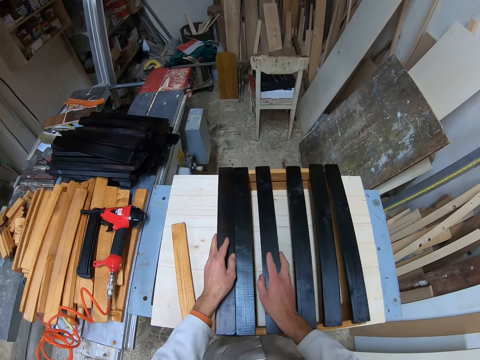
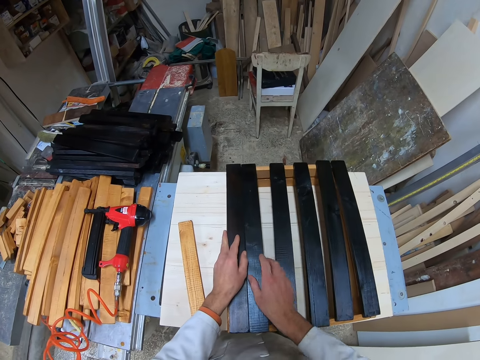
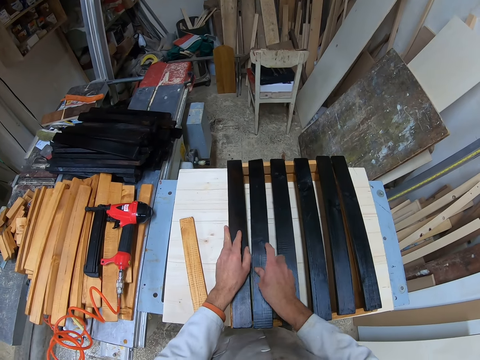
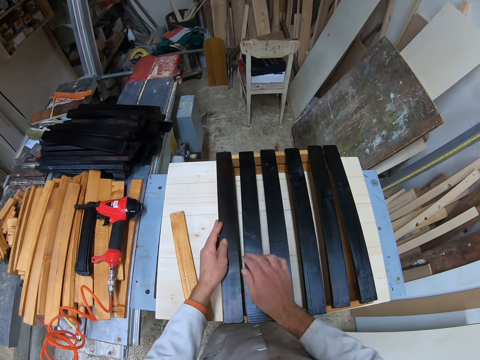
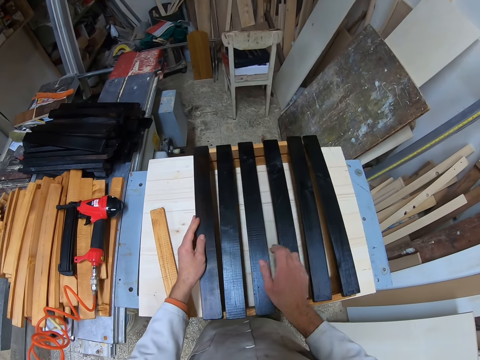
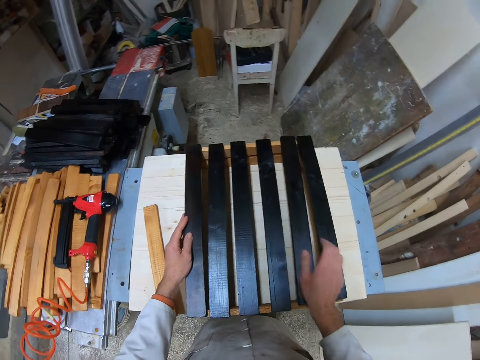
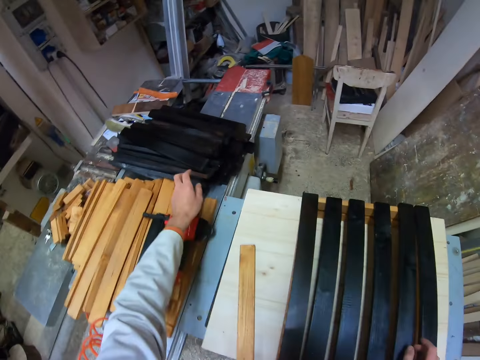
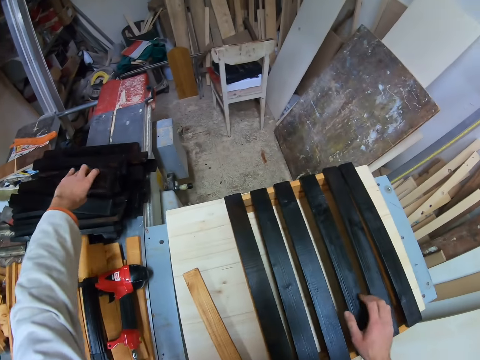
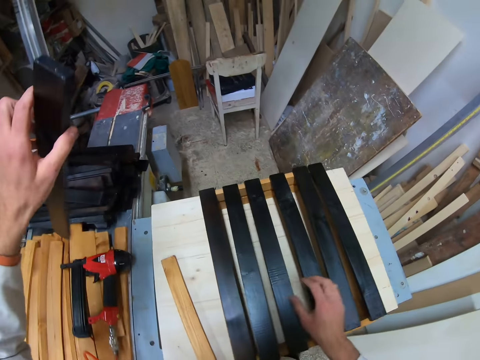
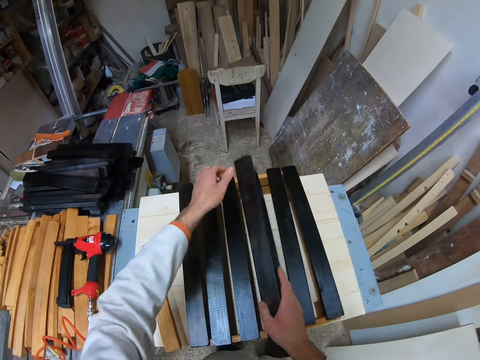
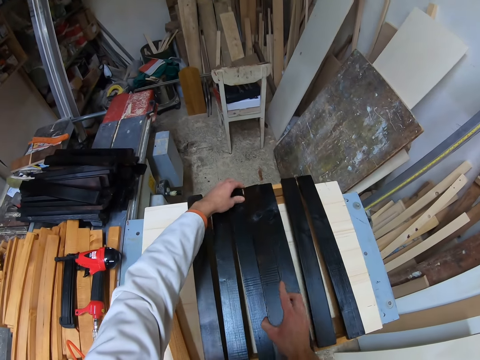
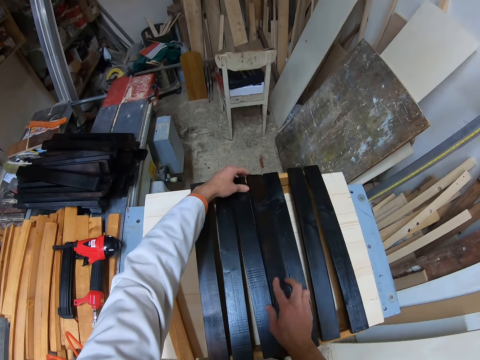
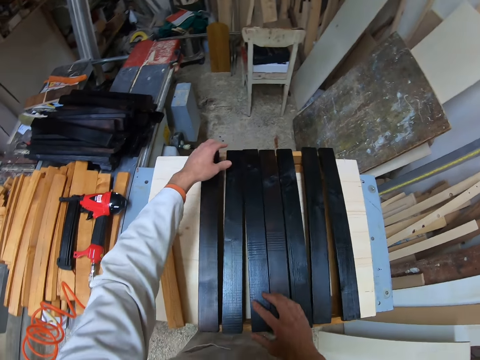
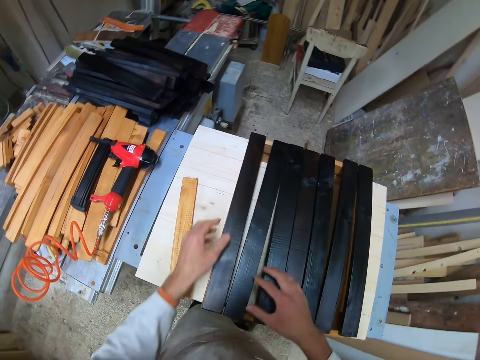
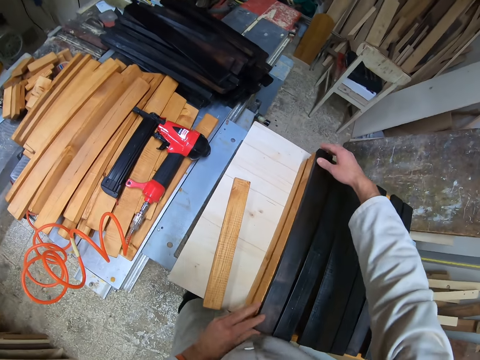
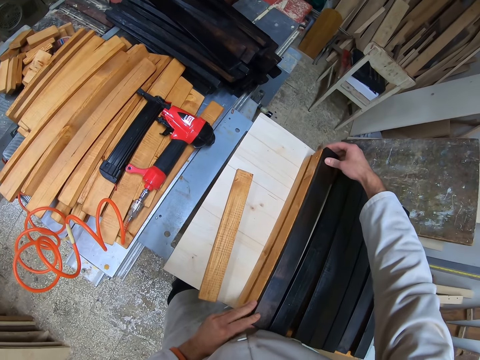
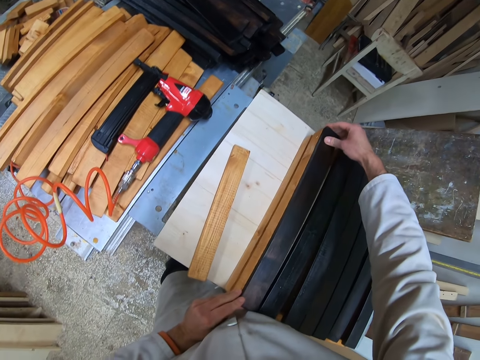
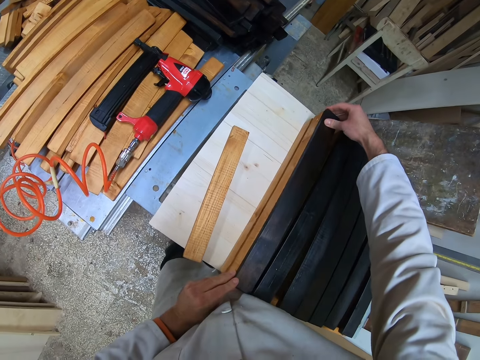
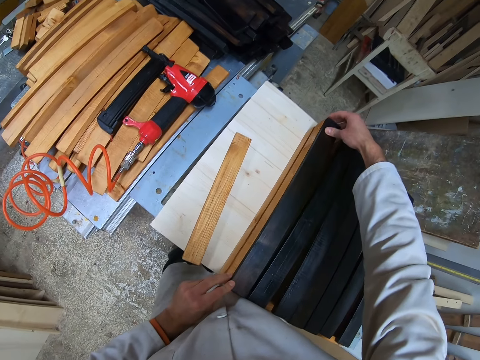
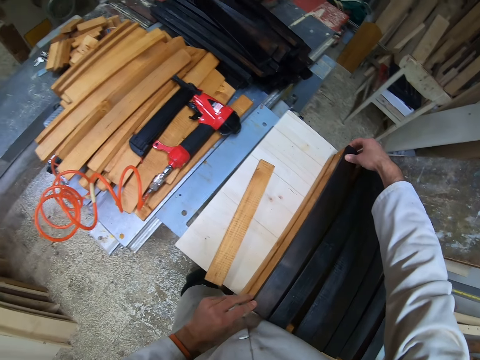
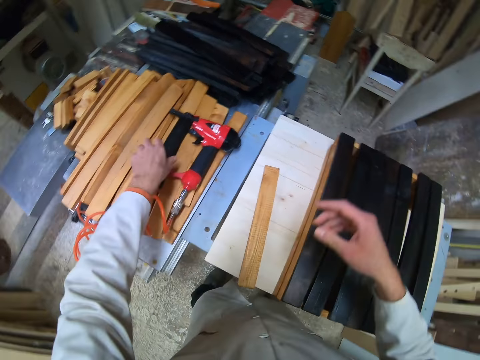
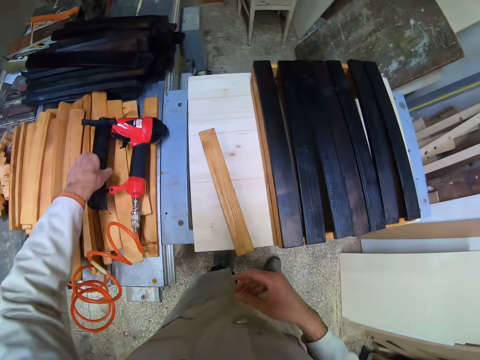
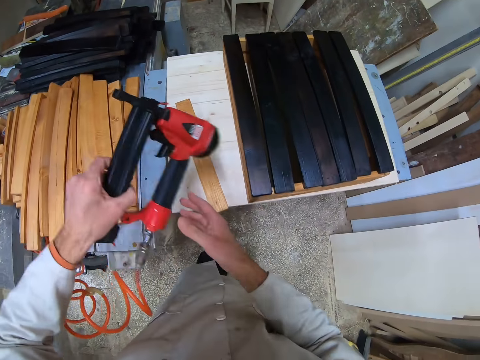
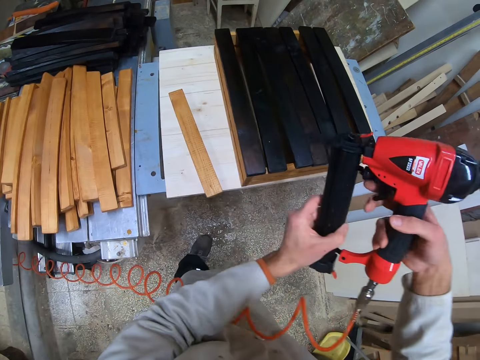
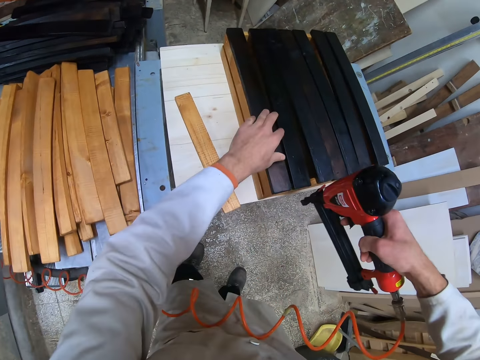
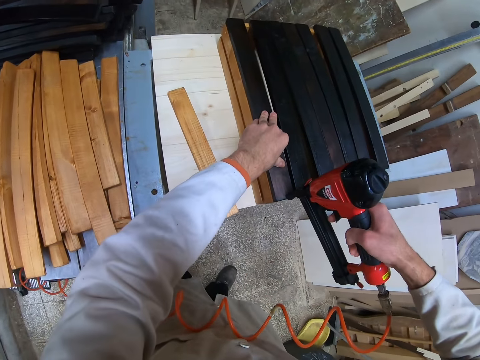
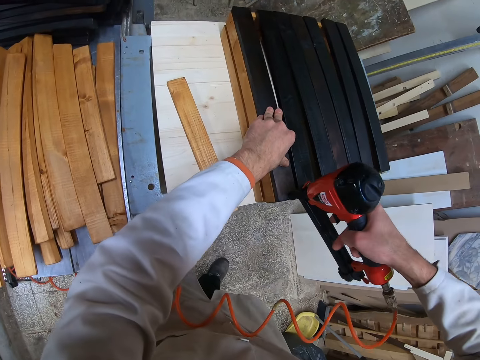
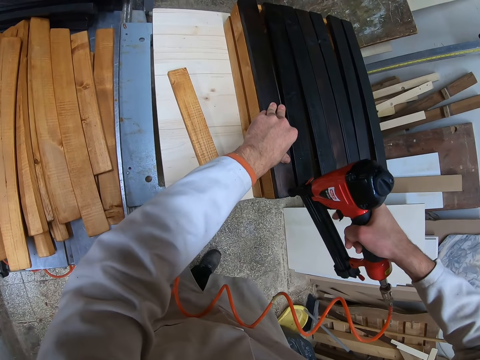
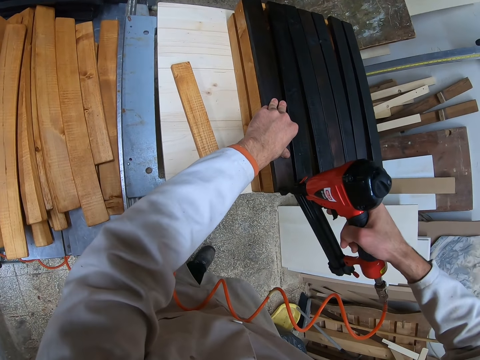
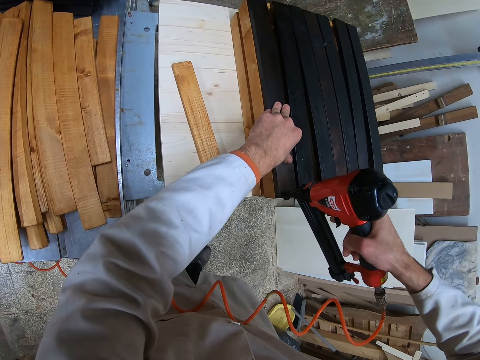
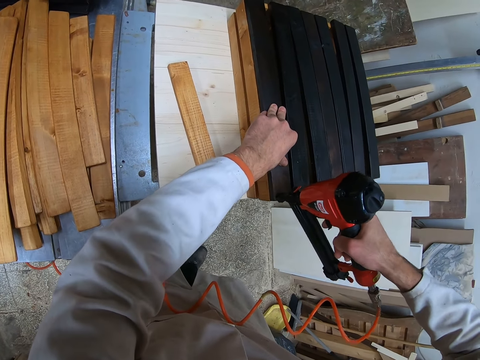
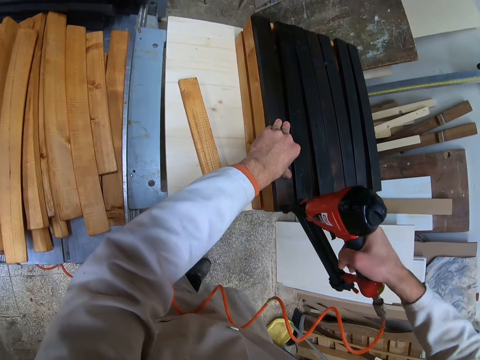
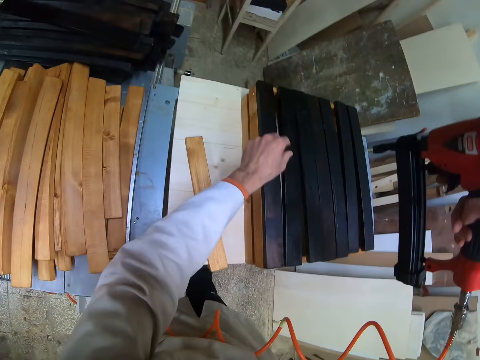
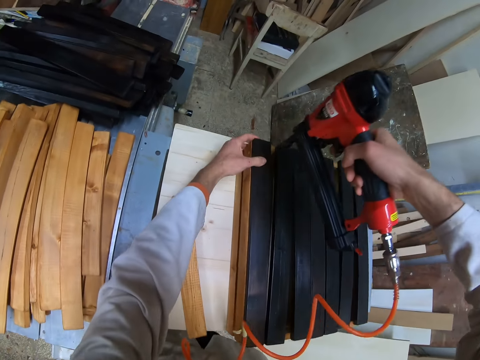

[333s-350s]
The camera wearer adjusts the set of woods. They count the black wood. They pick up one black wood. They place the woods on the set of wood. They adjust the set of woods. They pick up the stapler gun or nail gun. They staple all the black woods on the set of wood with the nail gun.

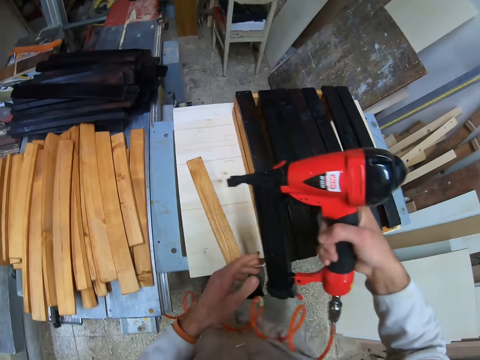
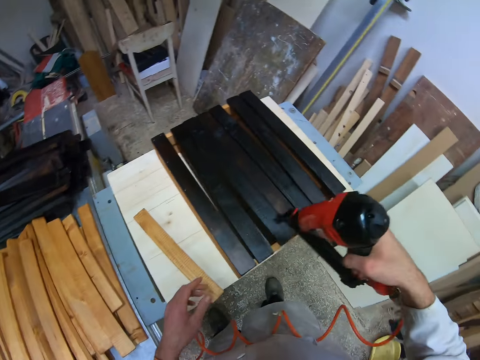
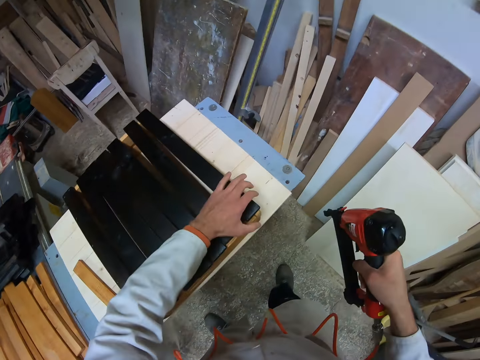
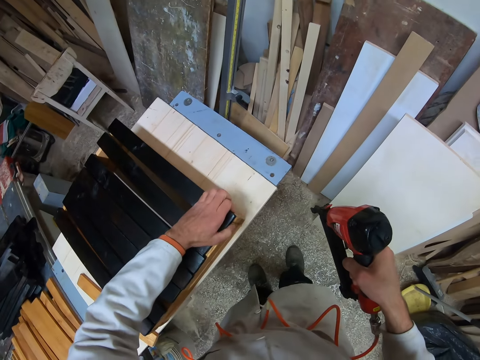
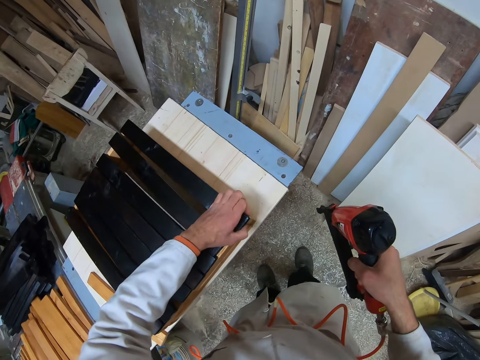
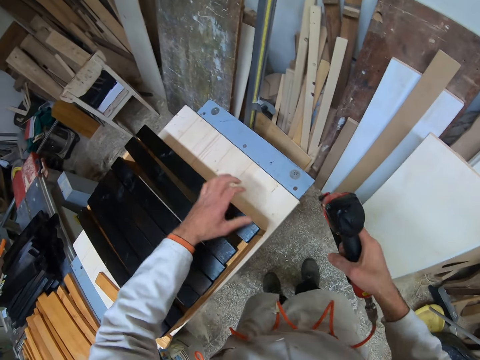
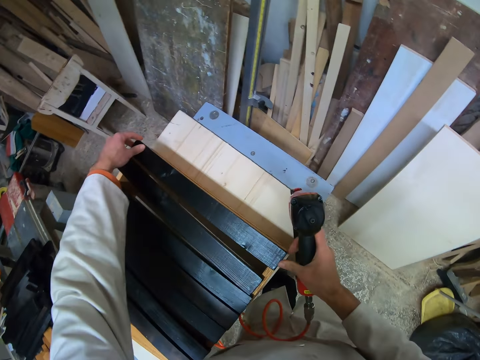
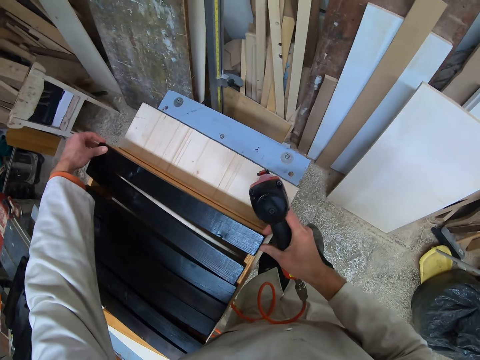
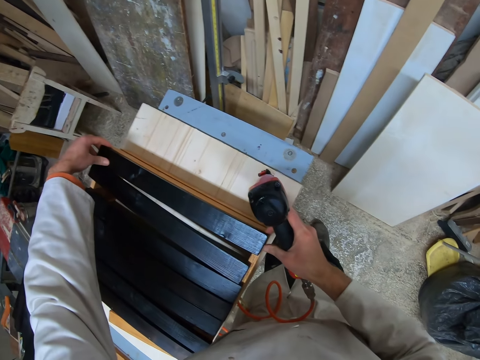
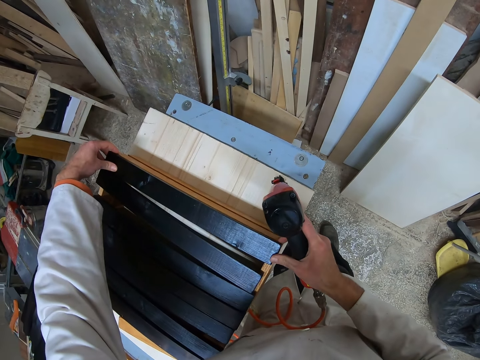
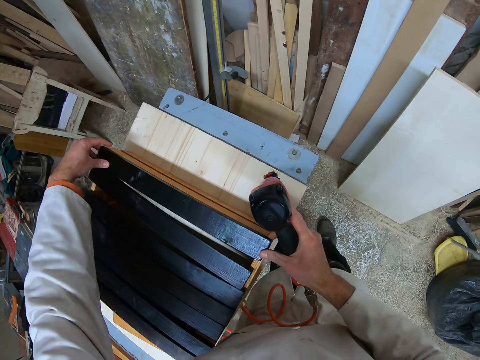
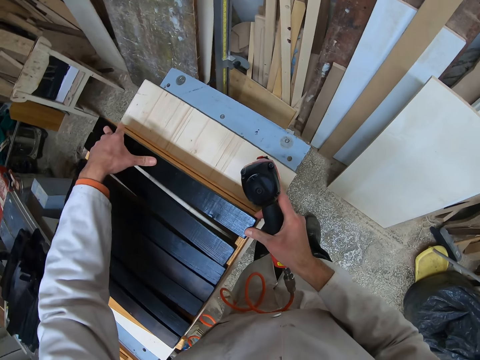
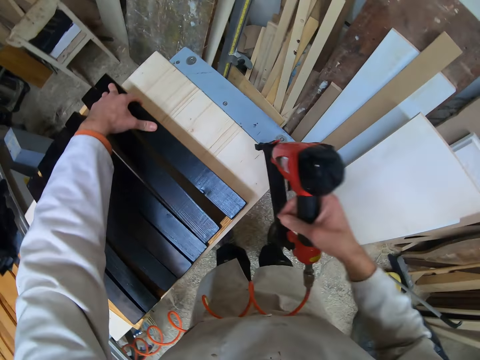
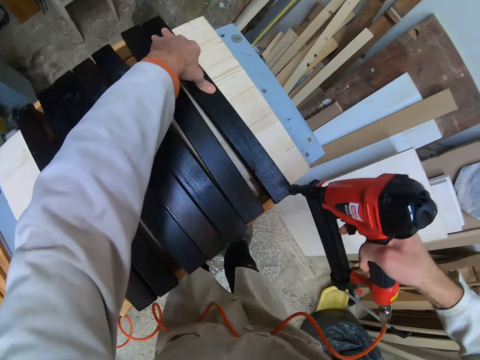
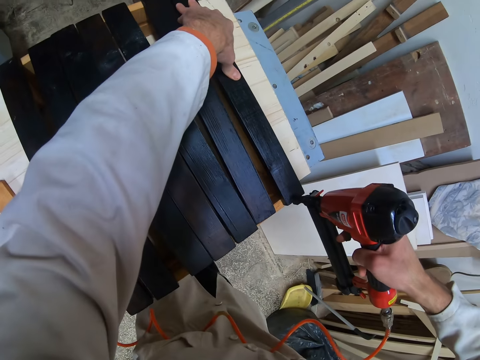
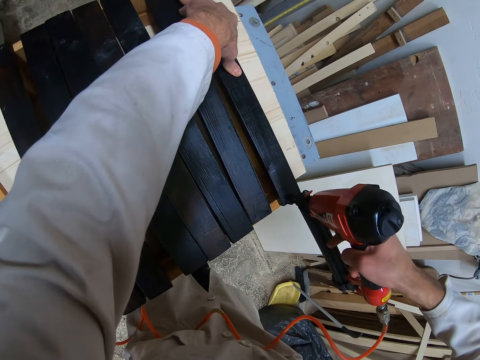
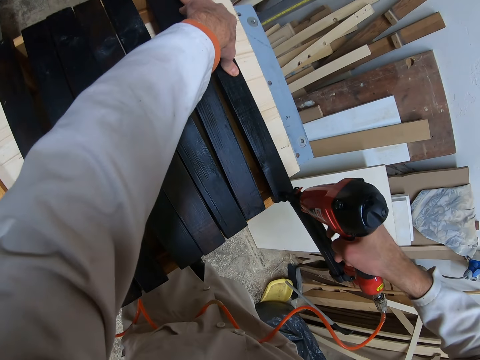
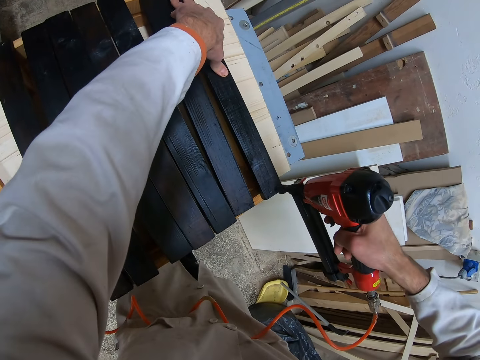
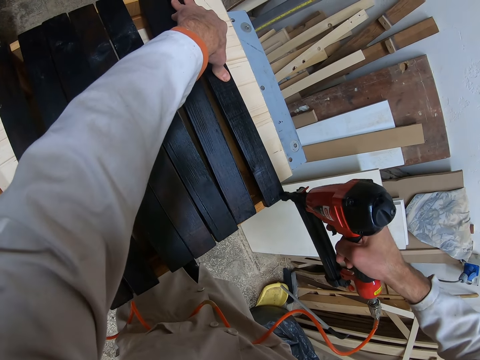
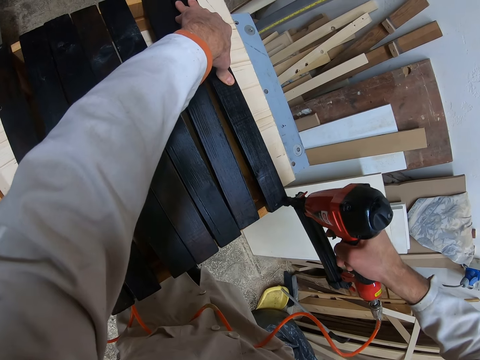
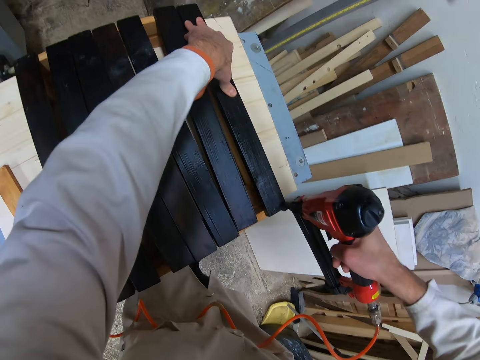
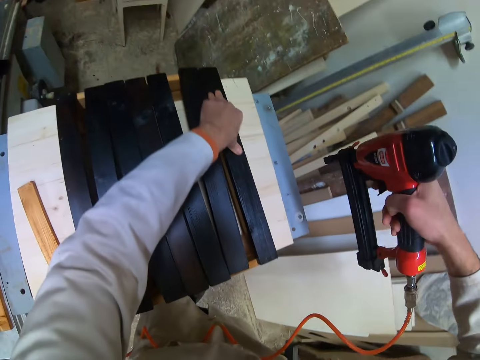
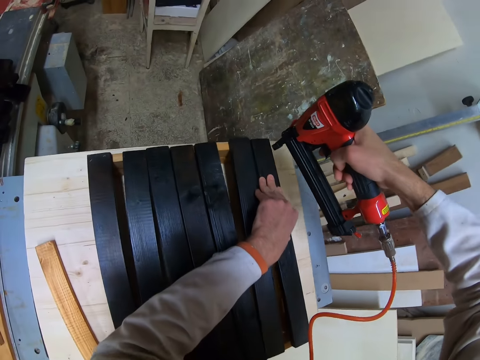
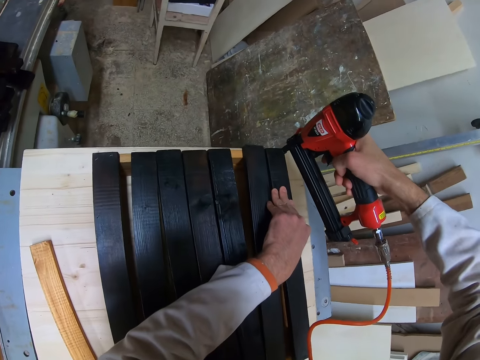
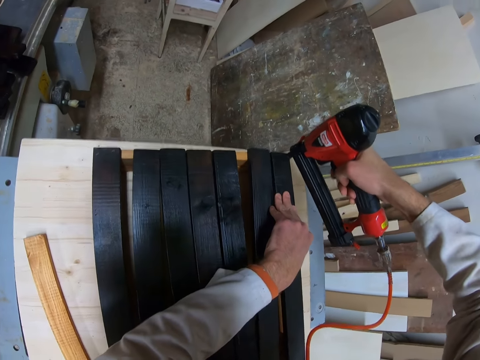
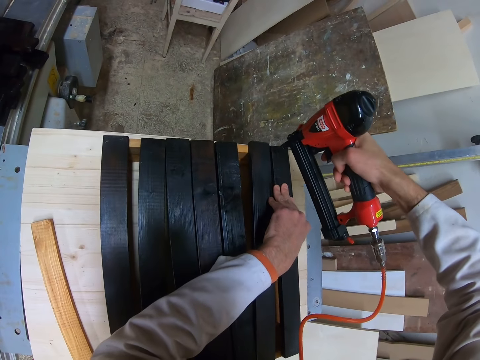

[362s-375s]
The camera wearer adjusts the timbers. They drive nails in the timber with a nail gun.
